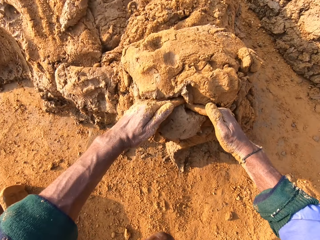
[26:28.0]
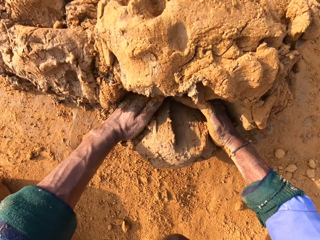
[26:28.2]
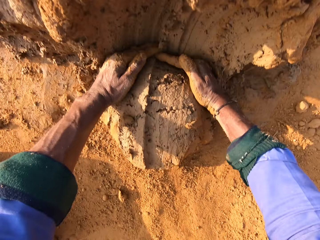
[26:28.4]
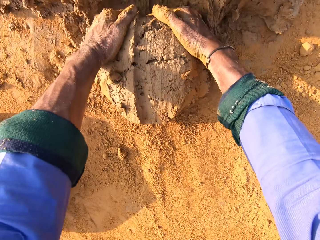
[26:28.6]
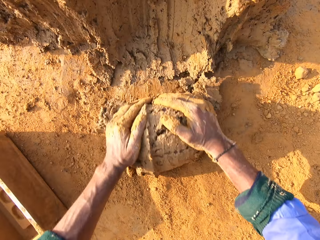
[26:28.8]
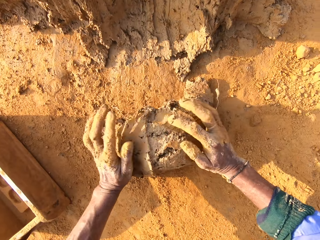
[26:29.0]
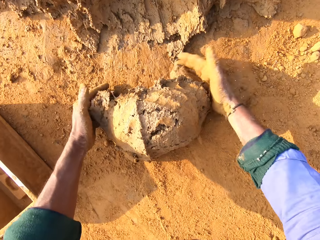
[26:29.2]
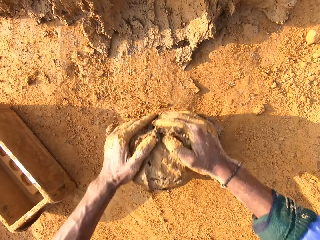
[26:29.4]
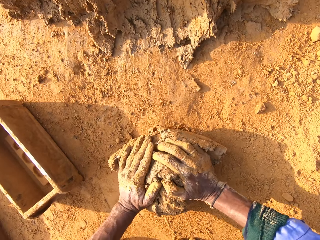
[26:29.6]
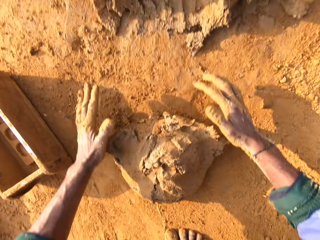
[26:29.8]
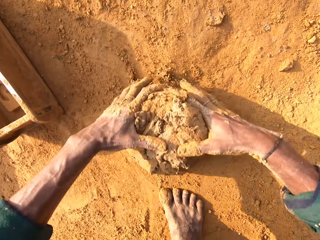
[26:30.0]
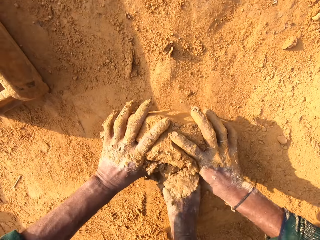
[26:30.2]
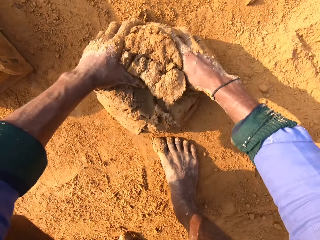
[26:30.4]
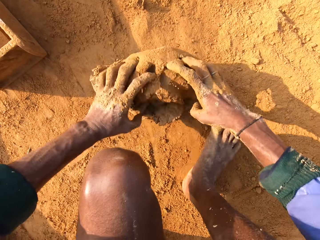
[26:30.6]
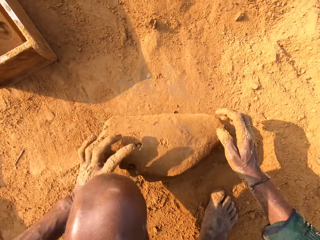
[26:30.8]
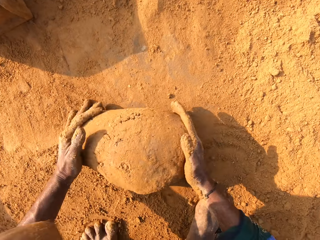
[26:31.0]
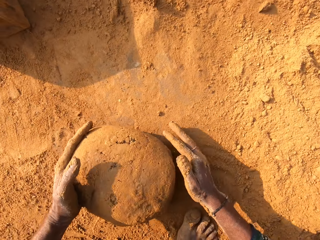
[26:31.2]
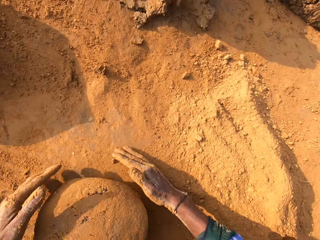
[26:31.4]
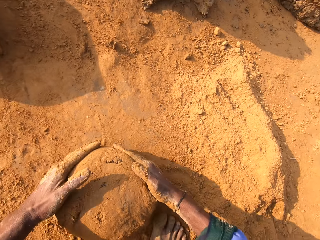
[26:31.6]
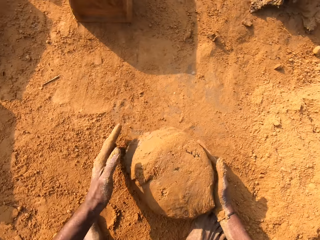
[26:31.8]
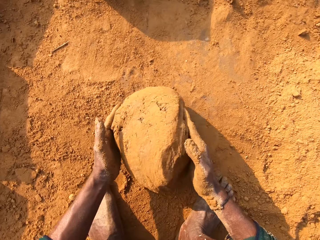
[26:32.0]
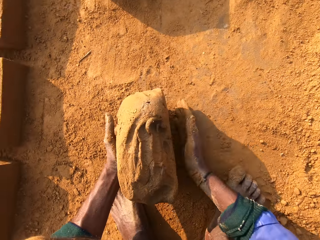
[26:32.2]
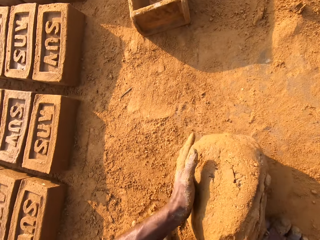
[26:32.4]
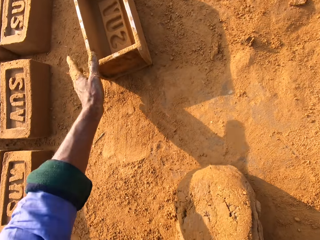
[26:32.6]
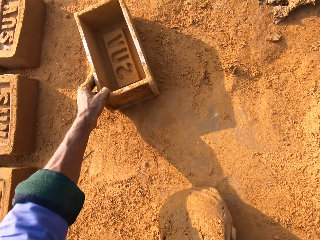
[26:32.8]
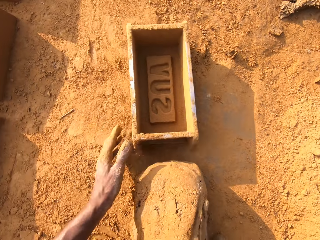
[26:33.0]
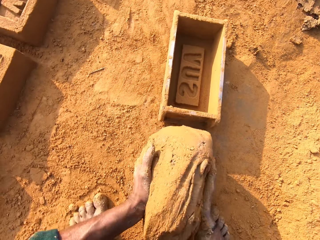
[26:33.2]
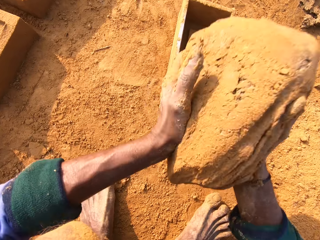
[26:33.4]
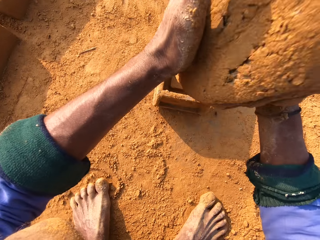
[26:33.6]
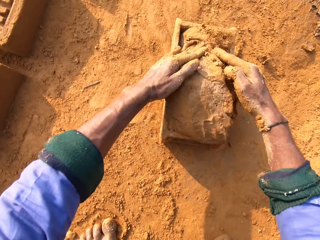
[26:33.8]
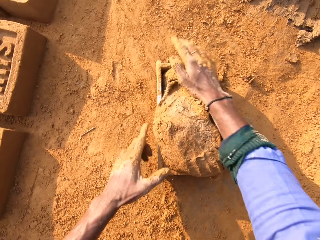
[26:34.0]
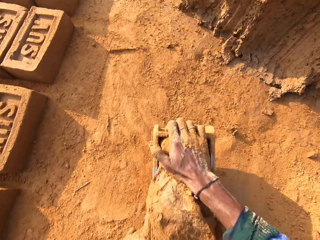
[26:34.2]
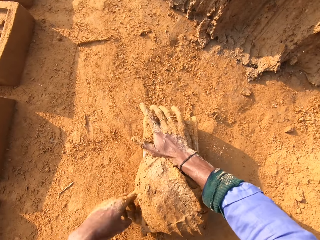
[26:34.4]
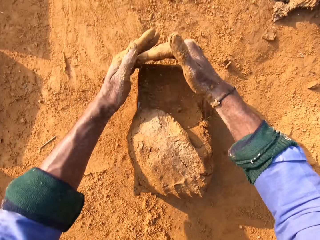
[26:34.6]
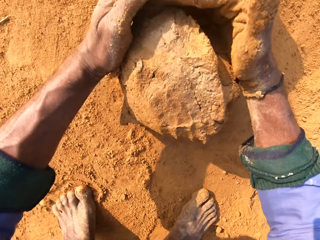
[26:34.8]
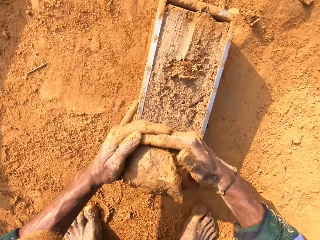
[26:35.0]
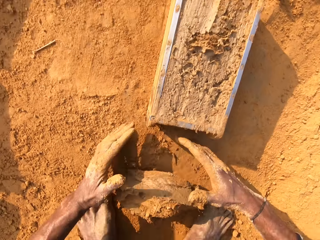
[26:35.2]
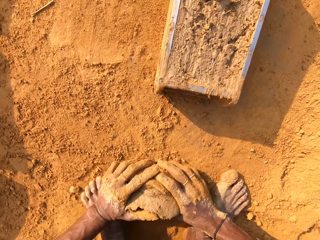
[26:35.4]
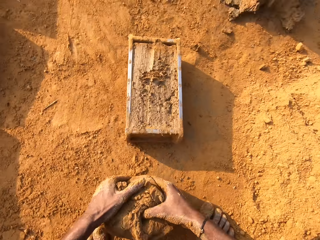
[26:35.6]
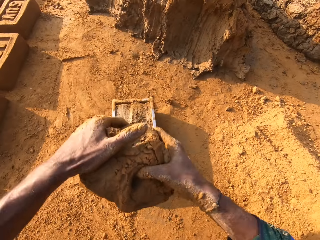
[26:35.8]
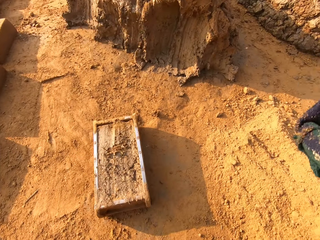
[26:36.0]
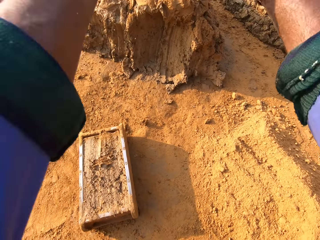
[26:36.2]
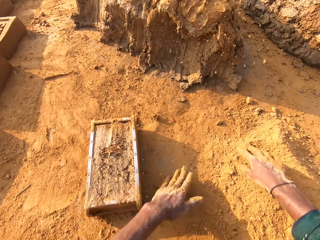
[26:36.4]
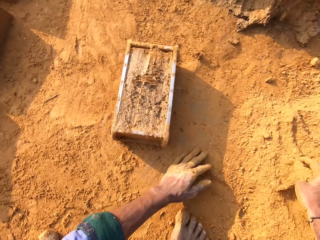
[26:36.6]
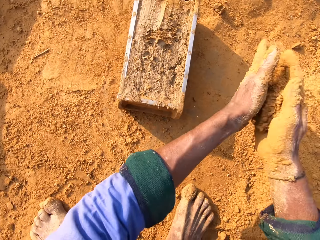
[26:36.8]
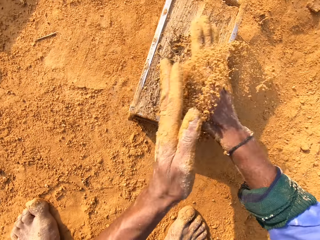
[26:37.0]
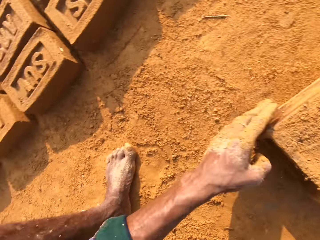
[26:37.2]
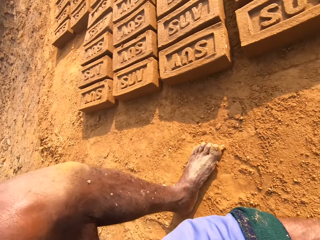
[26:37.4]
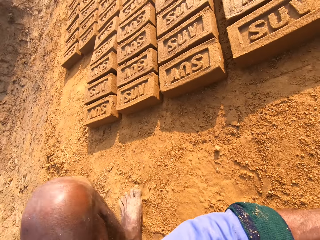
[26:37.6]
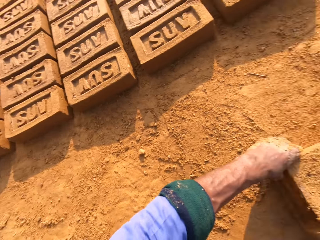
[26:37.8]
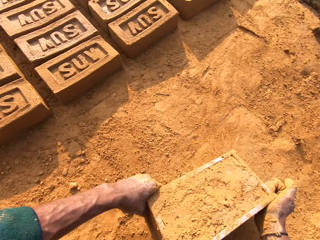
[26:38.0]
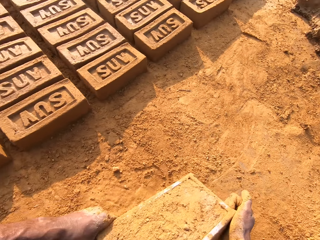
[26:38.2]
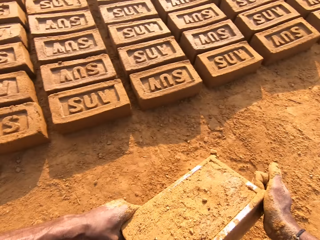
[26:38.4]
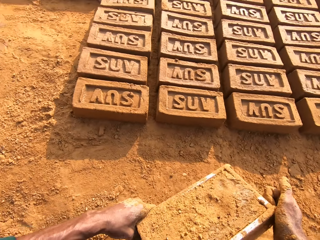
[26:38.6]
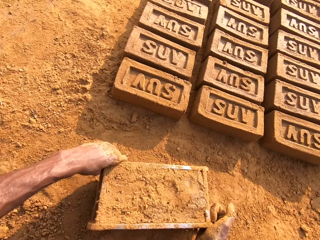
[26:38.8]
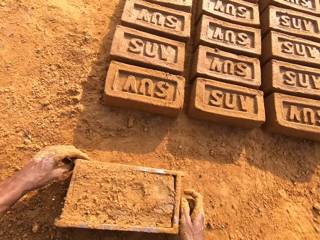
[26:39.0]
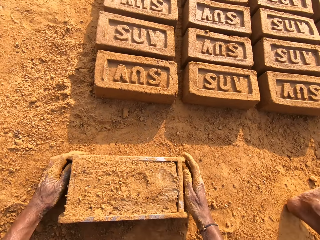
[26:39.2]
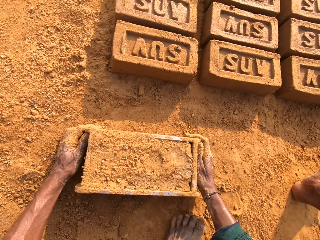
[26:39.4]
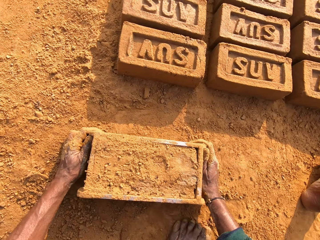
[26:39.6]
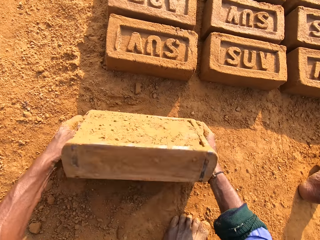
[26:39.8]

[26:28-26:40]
The camera wearer scoops molding clay with their hands. They mold the clay with their hand and roll the molding clay on the ground. They pull the brick mold closer. They put molding clay in the brick mold. They scoop extra molding clay from the brick mold. They throw small clay on the big clay. They rub their hand with soil. They cover the brick mold with soil.

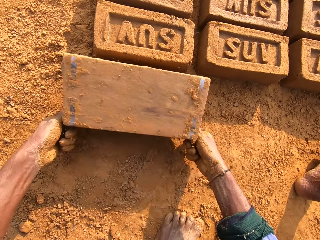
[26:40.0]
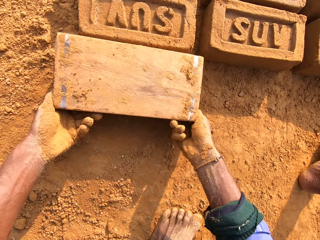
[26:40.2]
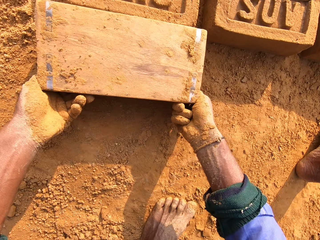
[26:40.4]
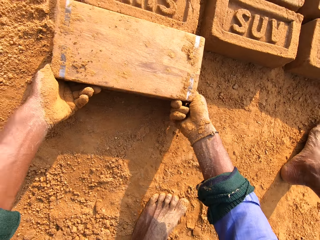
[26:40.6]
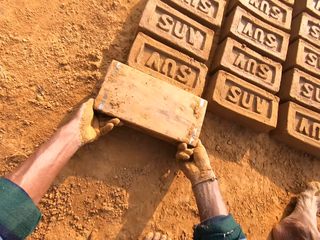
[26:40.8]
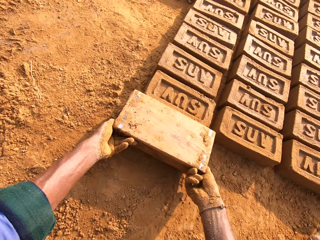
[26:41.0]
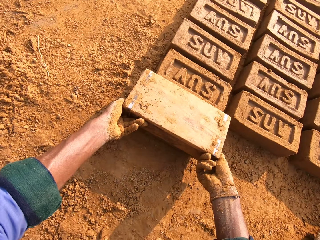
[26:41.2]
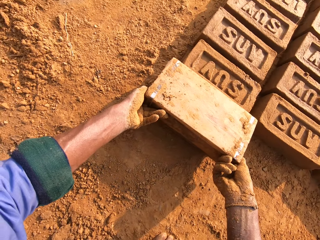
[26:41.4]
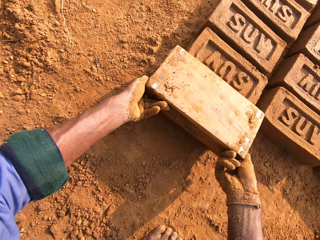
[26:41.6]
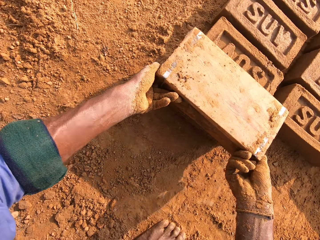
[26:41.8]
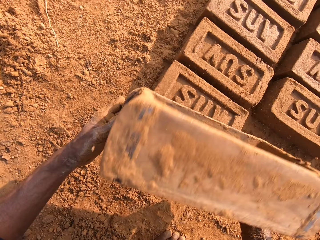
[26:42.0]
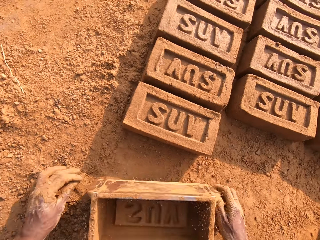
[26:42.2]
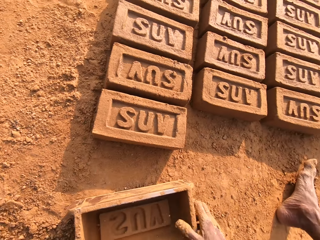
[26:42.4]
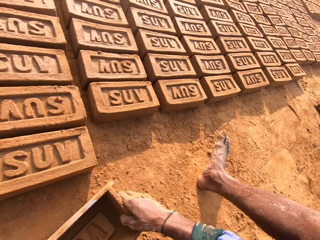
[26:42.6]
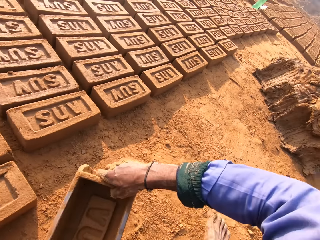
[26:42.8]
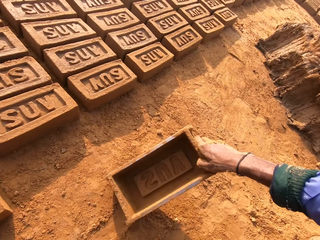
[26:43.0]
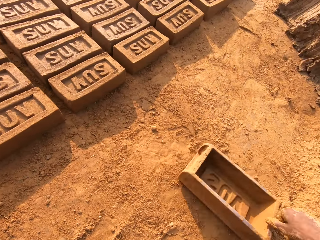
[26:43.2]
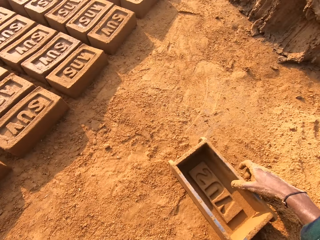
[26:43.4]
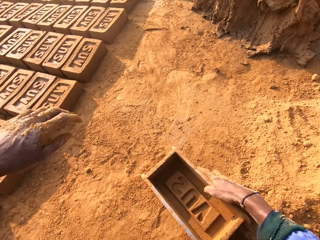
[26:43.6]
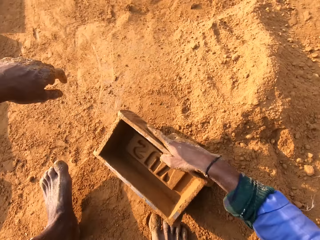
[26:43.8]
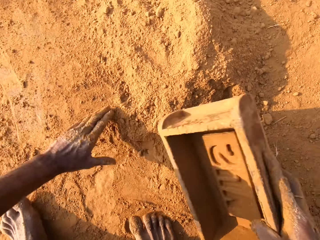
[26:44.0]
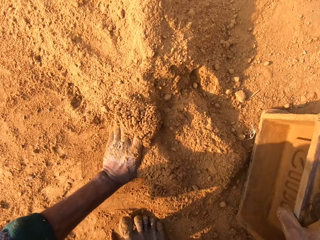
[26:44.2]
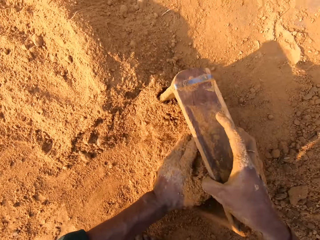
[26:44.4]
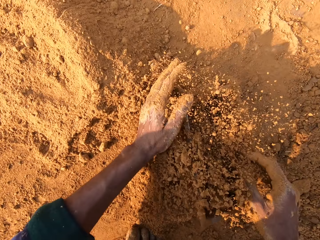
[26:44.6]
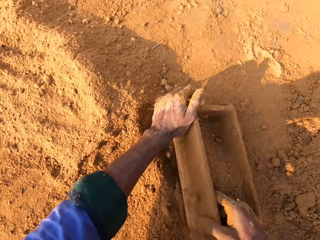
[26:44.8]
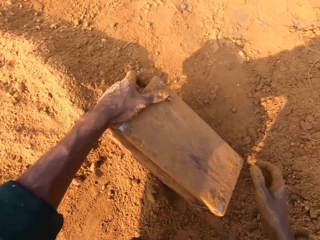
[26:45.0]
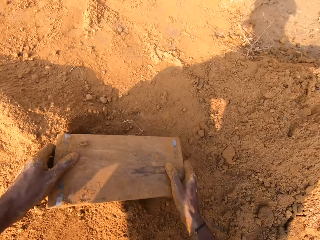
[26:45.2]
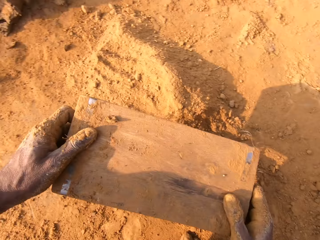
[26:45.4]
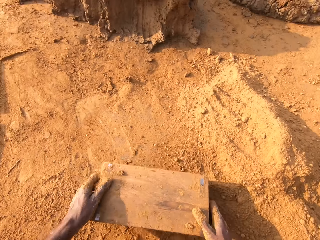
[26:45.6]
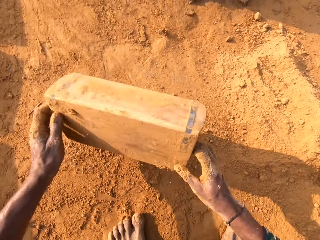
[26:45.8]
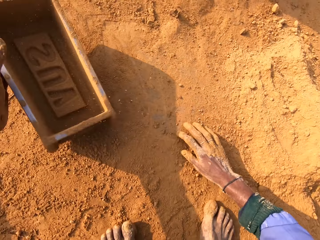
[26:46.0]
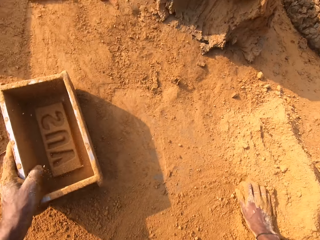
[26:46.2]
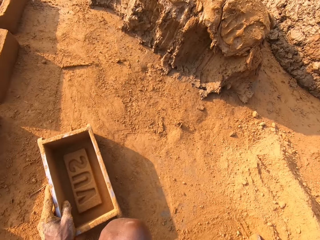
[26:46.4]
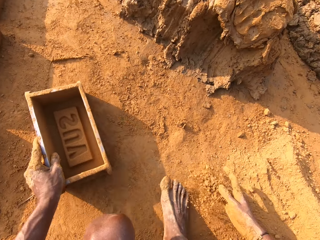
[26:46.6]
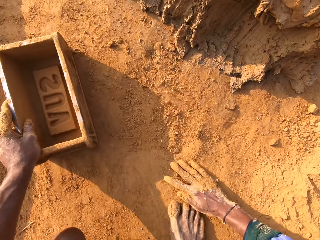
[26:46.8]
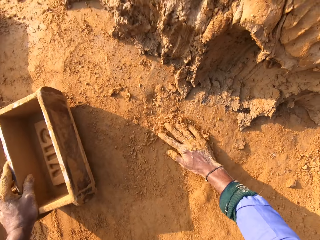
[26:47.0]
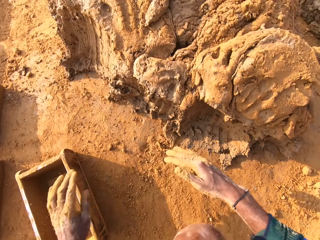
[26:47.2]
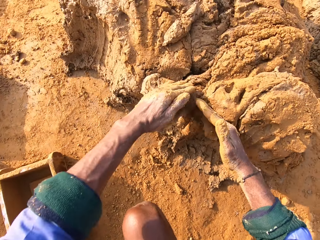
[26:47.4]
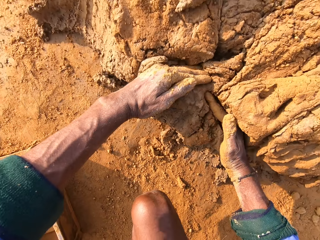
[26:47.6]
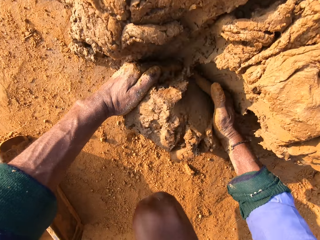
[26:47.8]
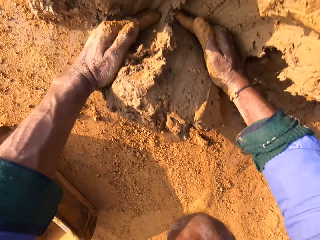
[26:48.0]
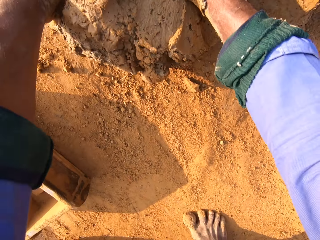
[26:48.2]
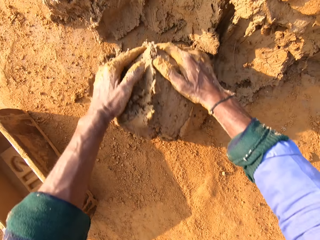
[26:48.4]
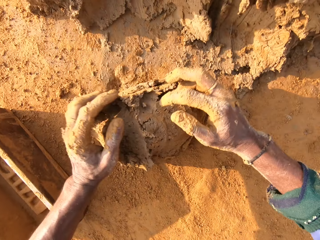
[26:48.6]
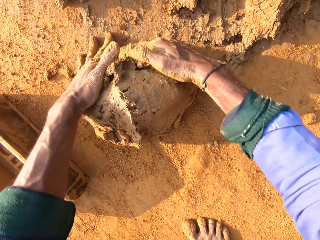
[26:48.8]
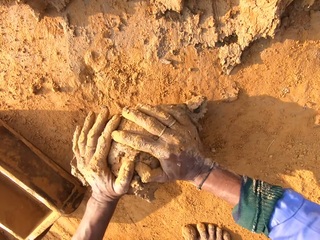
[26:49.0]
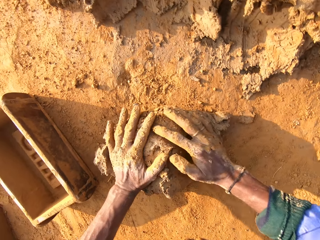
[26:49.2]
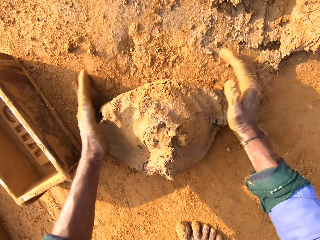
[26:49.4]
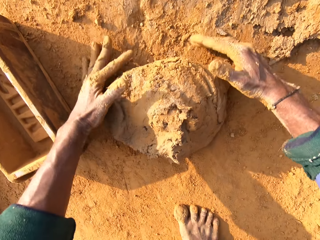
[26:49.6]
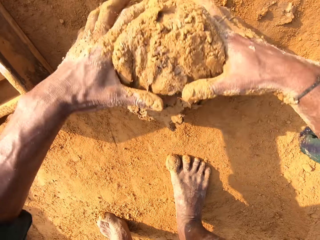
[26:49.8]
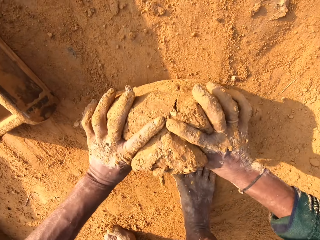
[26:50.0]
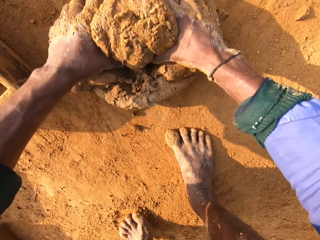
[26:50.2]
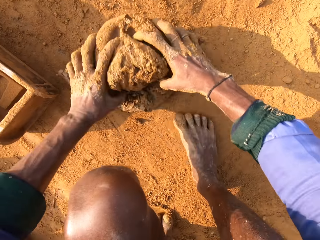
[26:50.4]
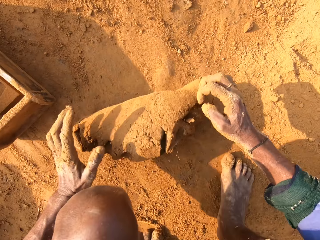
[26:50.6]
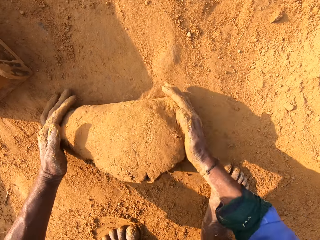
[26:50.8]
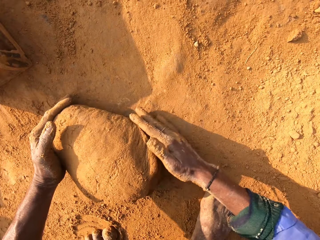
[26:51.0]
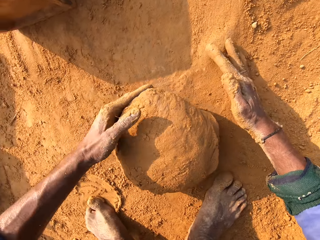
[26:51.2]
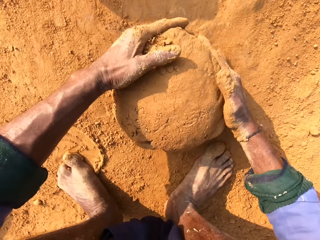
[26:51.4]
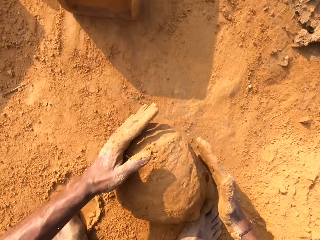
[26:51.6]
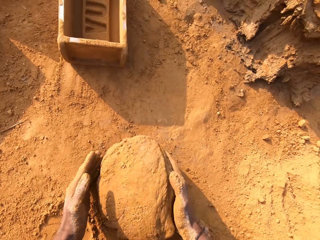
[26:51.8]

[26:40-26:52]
The camera wearer flips the brick mold over on the ground. They remove the brick from the brick mold. They collect soil with the brick mold and pour out the soil. They scoop molding clay with their hands. They mold the clay with their hand and roll the molding clay on the ground.
